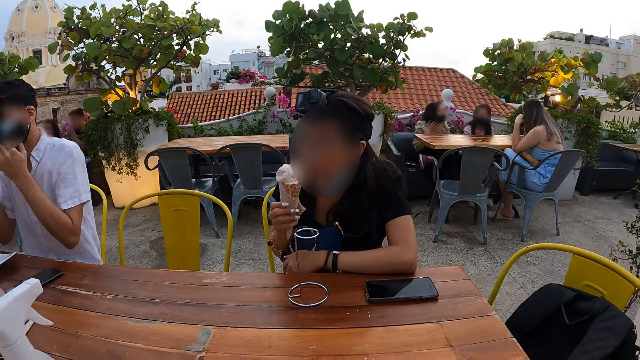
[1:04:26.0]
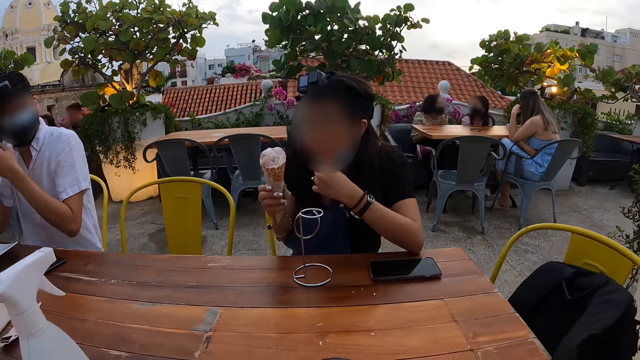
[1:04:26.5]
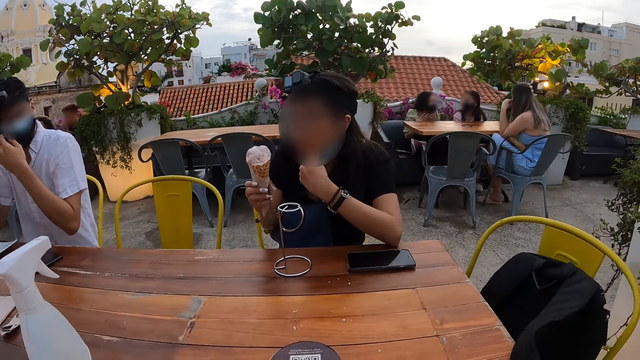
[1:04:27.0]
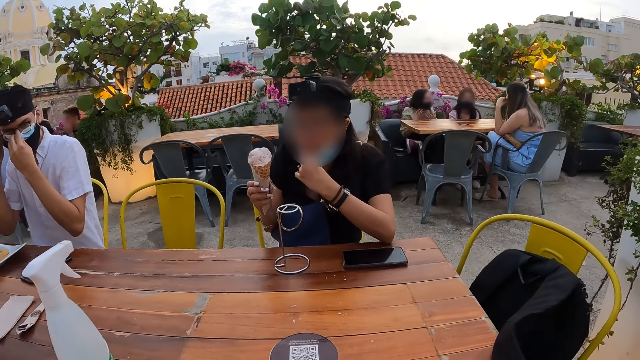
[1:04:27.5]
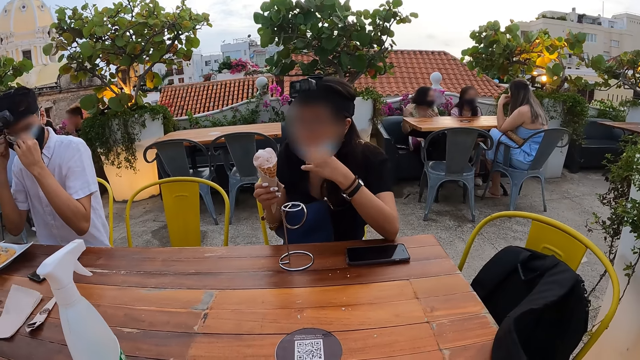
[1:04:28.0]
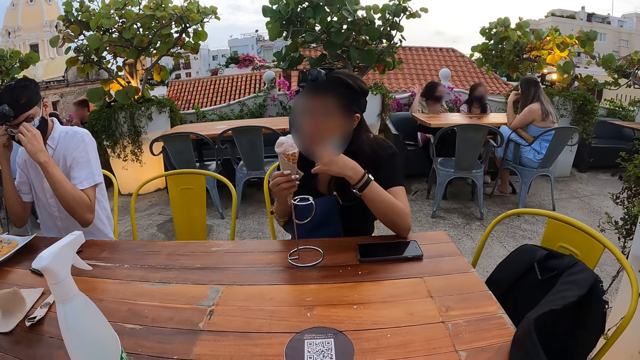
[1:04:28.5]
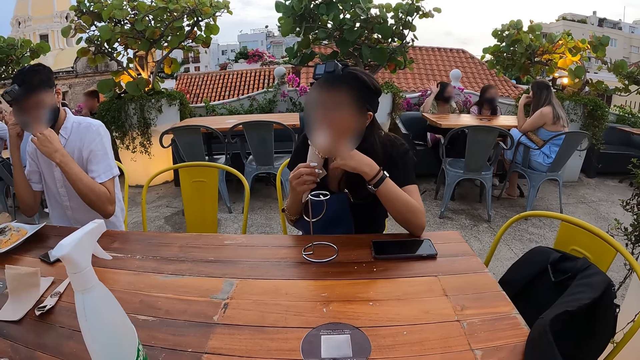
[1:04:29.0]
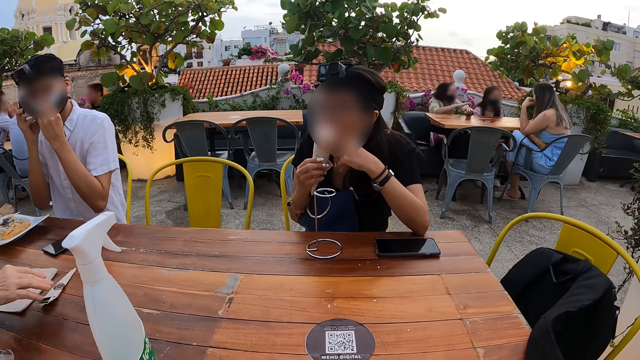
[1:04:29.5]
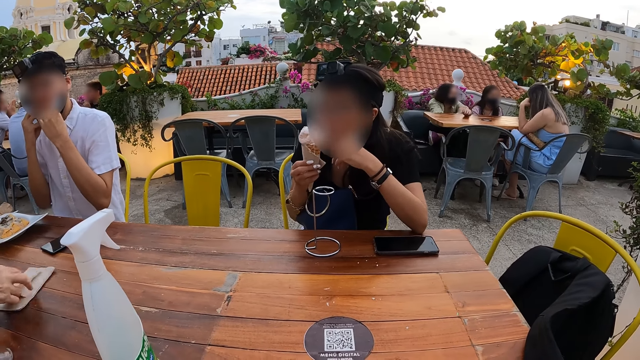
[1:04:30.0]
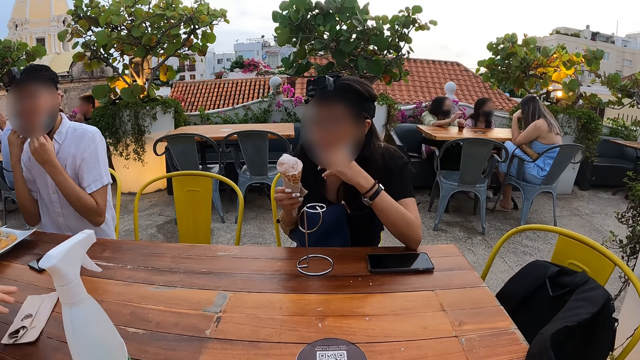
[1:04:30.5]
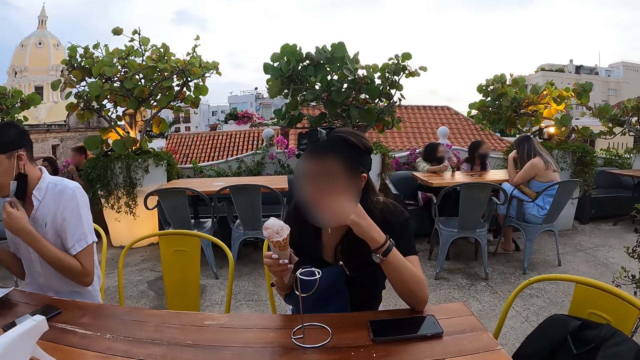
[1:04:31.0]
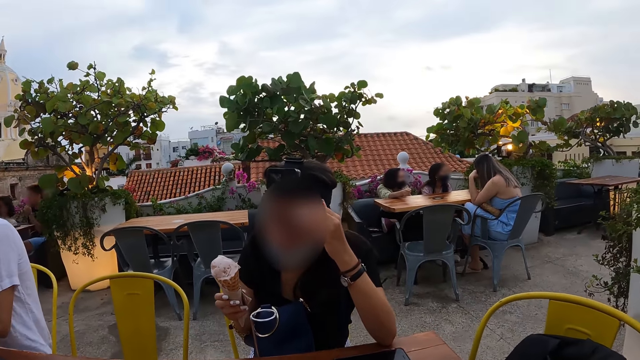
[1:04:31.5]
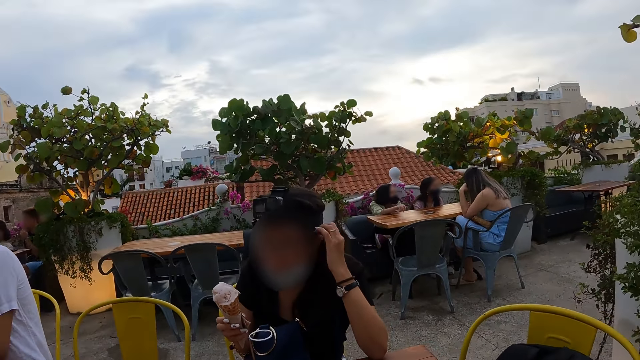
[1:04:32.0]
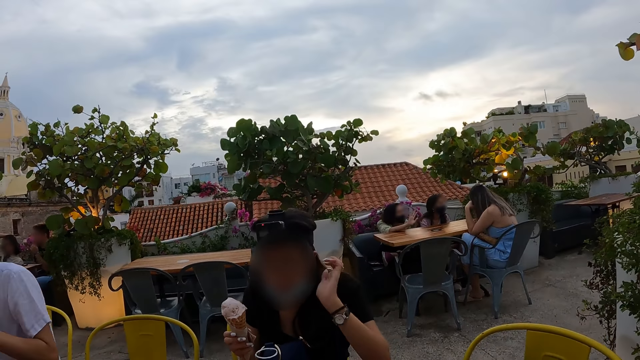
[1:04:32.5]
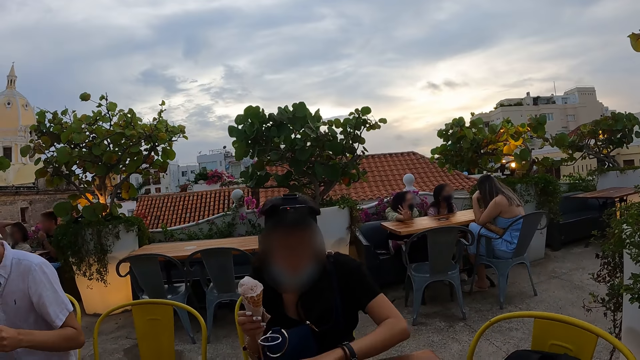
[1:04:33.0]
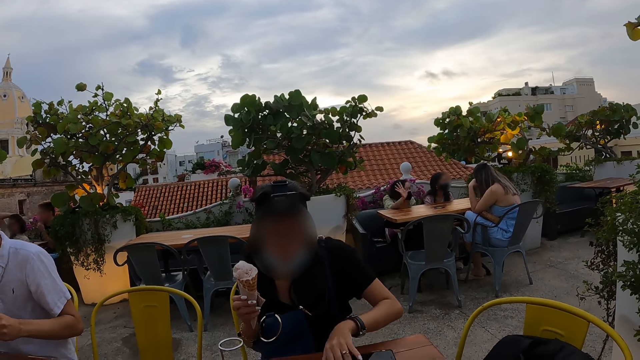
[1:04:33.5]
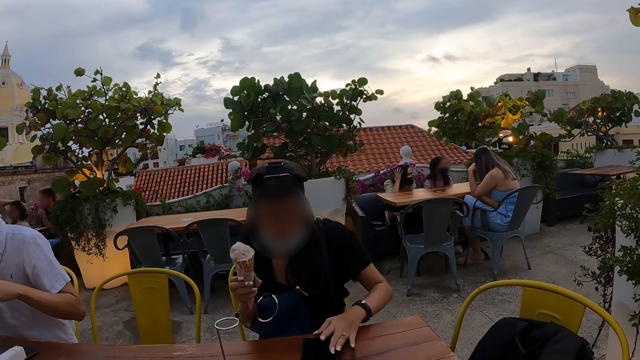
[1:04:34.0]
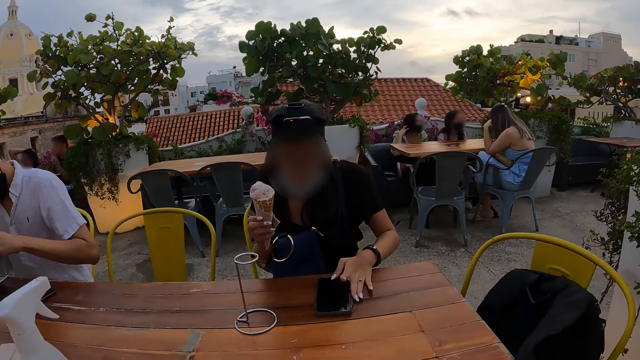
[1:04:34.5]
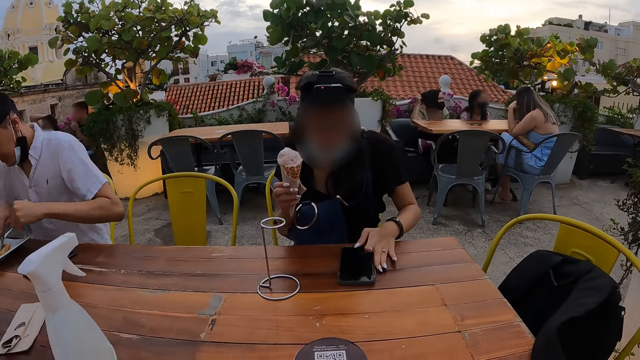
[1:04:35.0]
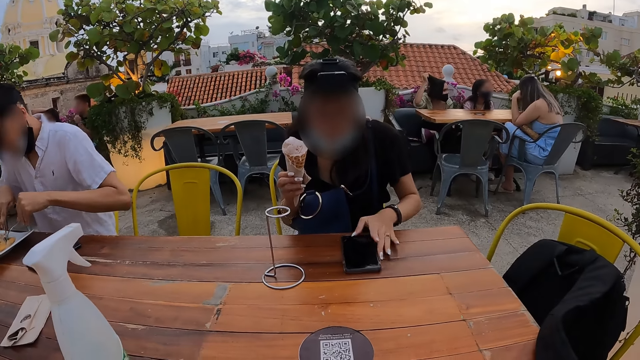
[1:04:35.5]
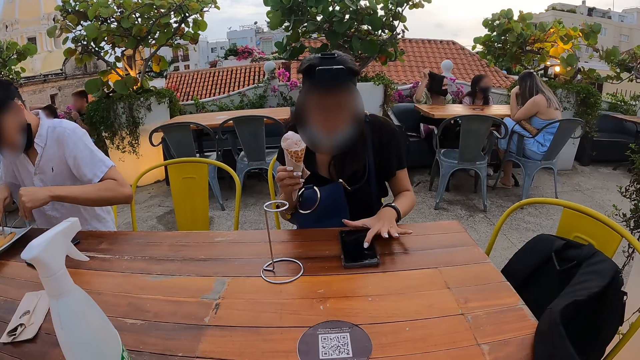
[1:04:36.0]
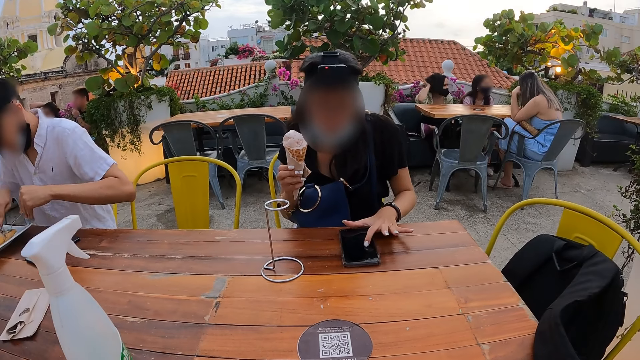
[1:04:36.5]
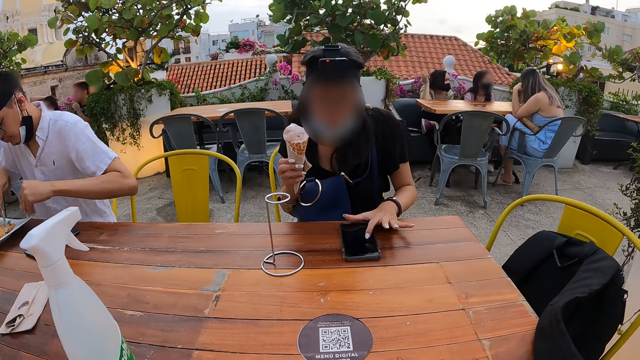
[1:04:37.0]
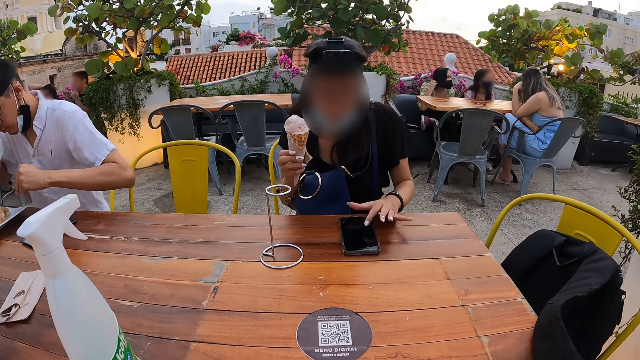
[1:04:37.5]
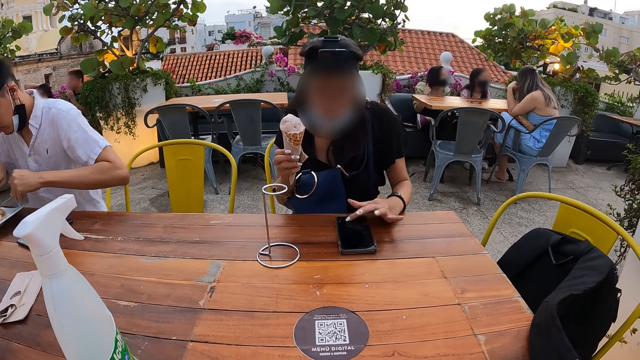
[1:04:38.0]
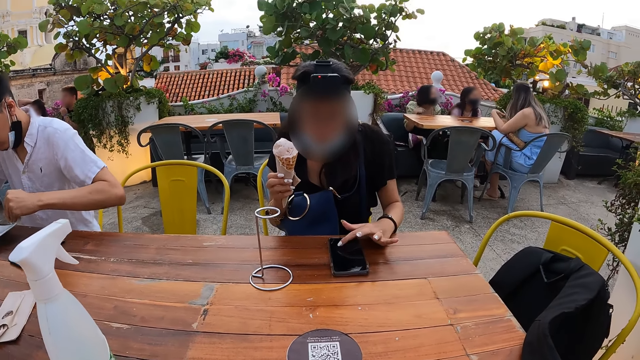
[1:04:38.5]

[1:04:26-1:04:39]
The man adjusts the nose mask on his face with his hands and removes the mask from his mouth. The woman adjusts the nose mask on her face with her left hand and licks ice-cream from the cup in her right hand. Another woman picks a serviette from the table with her right hand and drops the serviette in her right hand on a paper. The first woman adjusts her hair with her left hand, pushes the cup hanger on the table with her left hand and presses the phone on the table with her left hand. The man scoops the food from a plate. The man cuts spaghetti on the plate with the fork in his right hand. The man cuts spaghetti on the plate with the knife in his right hand. The first woman scrolls the phone.

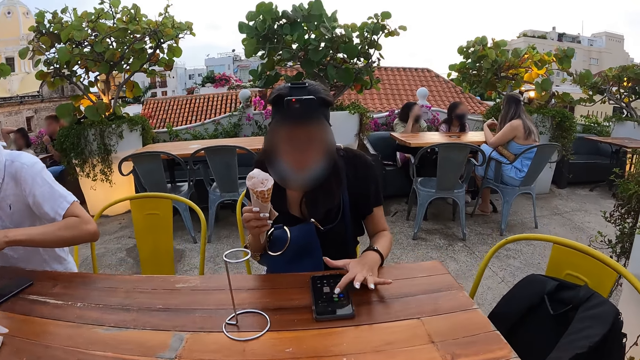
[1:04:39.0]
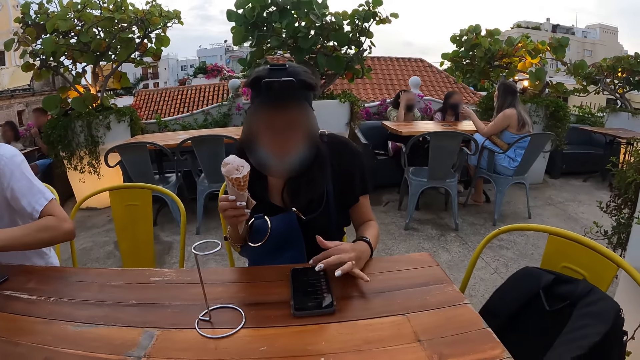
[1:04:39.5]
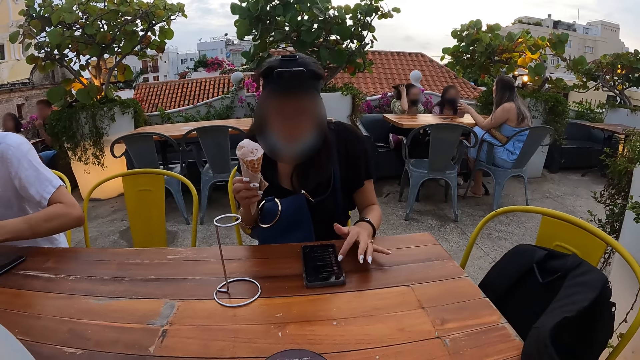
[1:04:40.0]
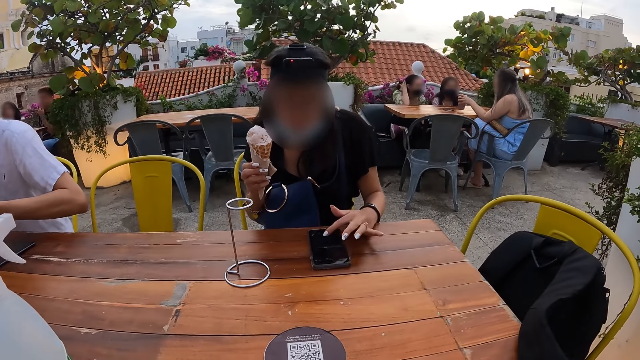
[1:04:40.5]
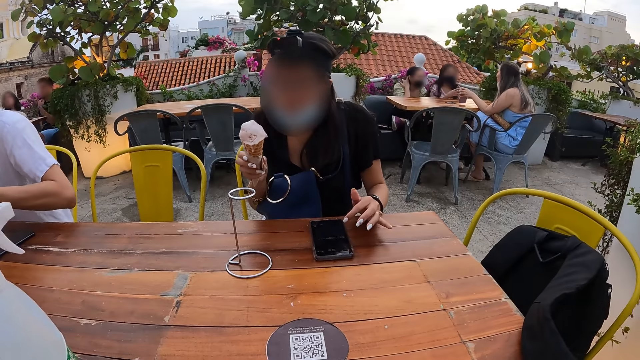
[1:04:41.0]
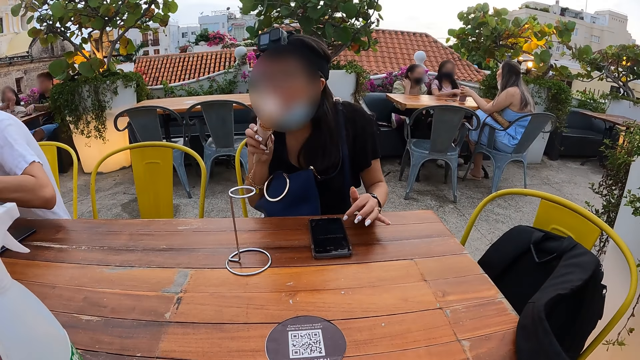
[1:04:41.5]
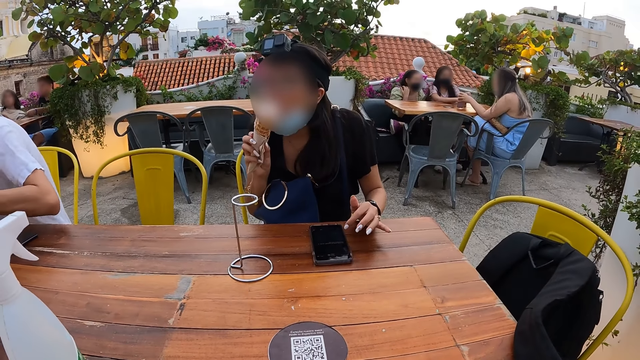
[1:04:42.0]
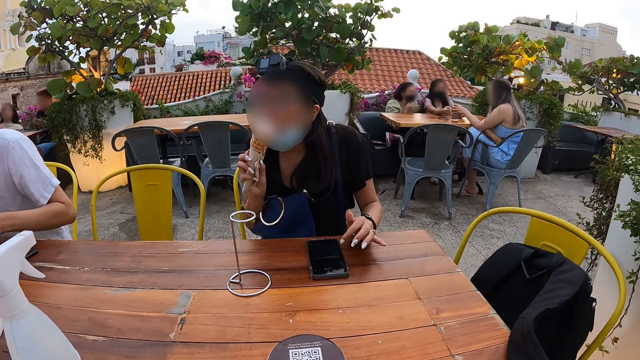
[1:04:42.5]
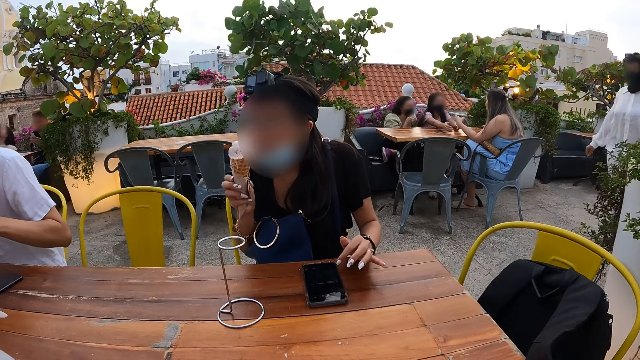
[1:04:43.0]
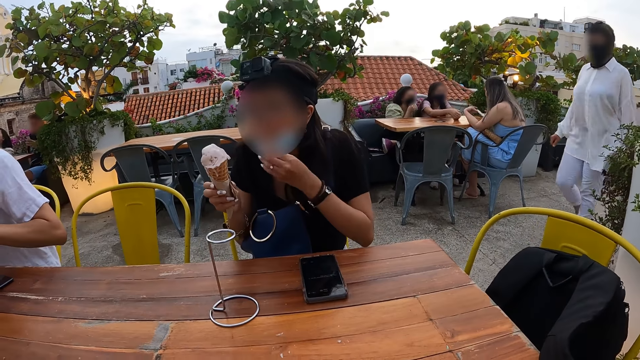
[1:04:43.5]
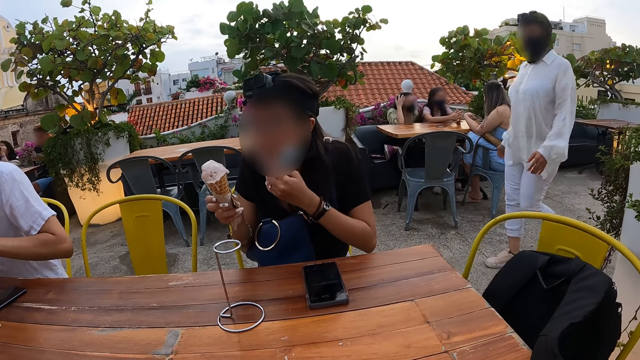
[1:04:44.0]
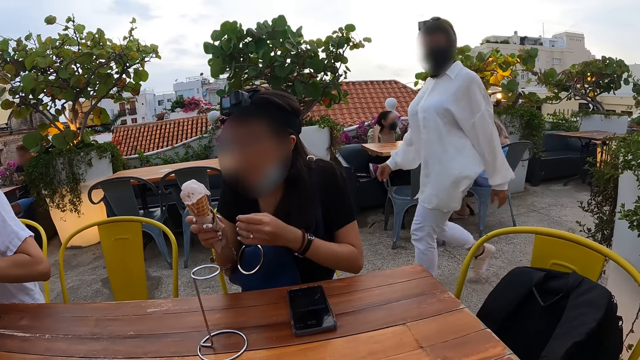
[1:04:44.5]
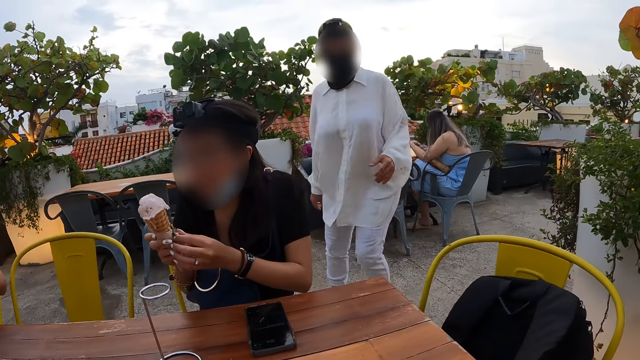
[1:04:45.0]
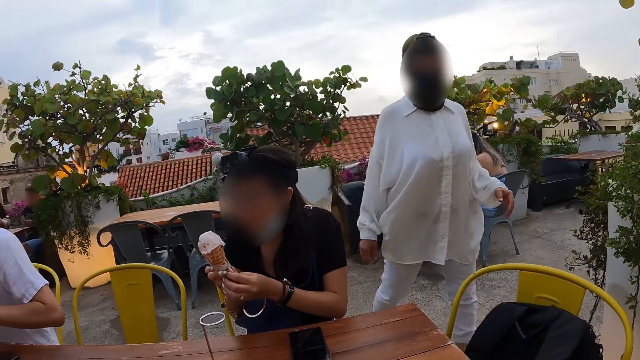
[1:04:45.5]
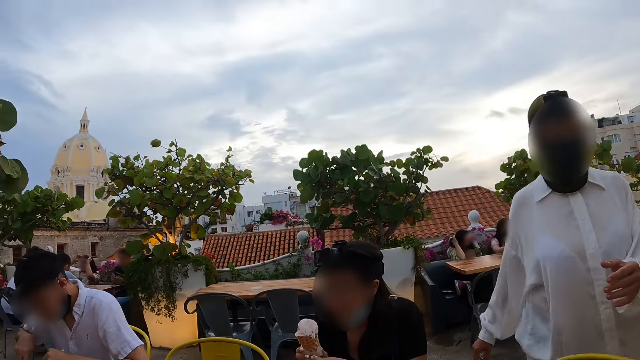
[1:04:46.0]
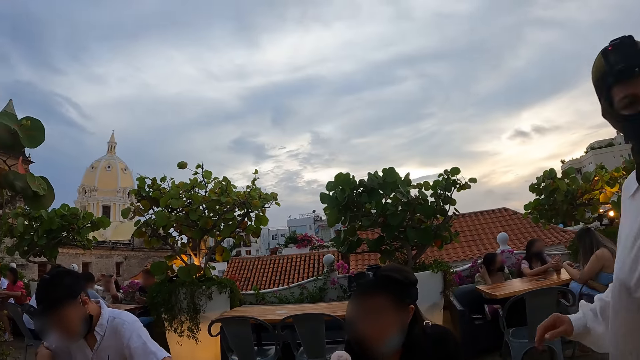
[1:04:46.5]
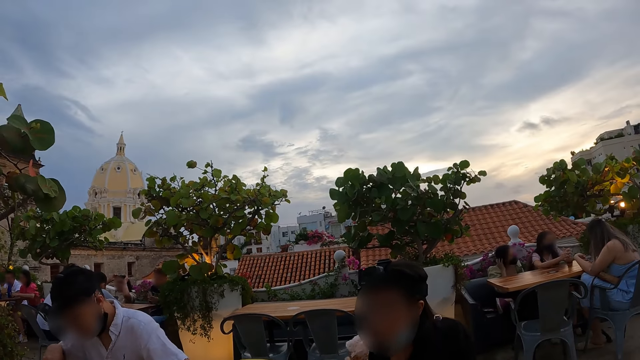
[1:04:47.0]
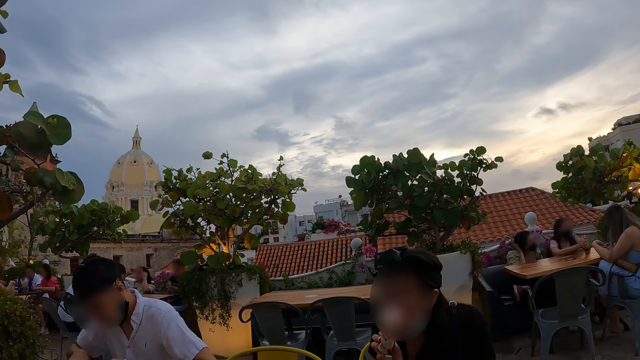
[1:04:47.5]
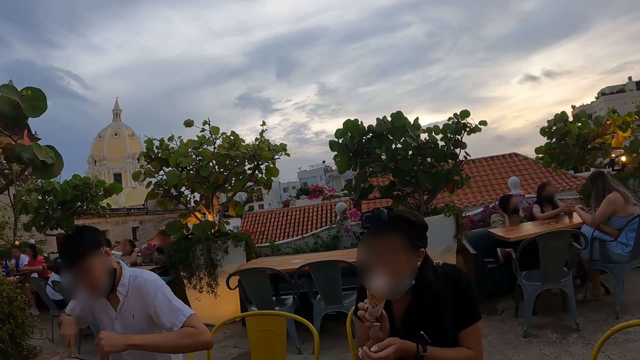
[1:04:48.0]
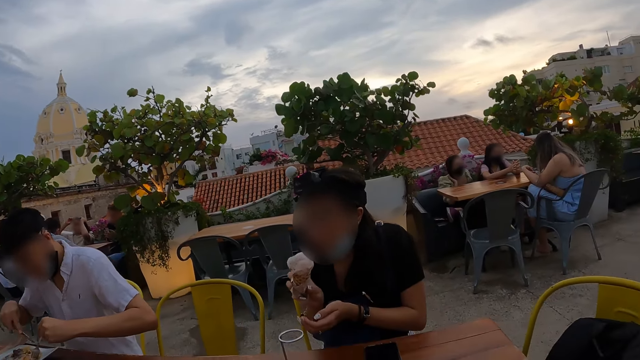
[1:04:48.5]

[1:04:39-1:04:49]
The woman licks ice-cream from the cup in her right hand. Another woman walks towards the camera wearer.
